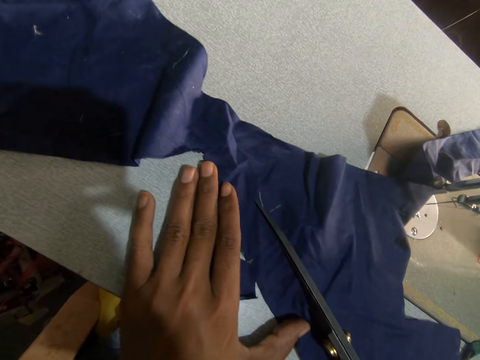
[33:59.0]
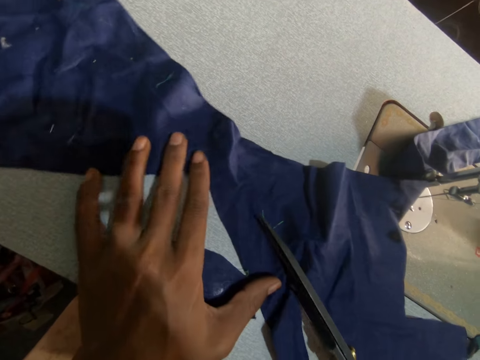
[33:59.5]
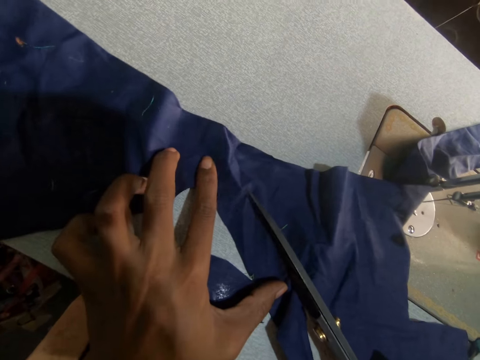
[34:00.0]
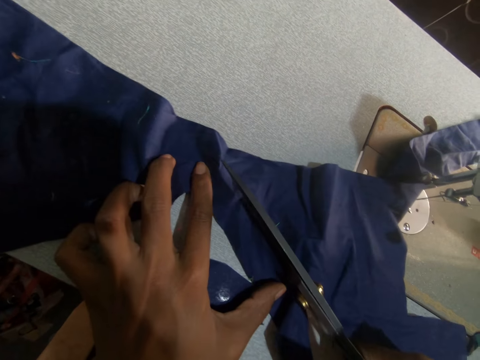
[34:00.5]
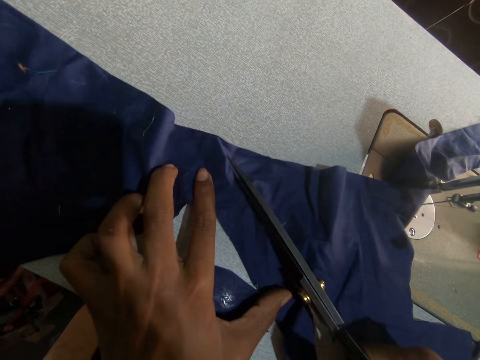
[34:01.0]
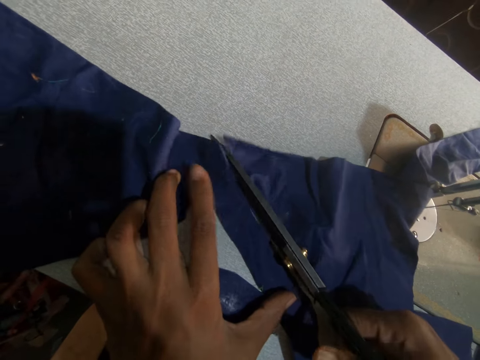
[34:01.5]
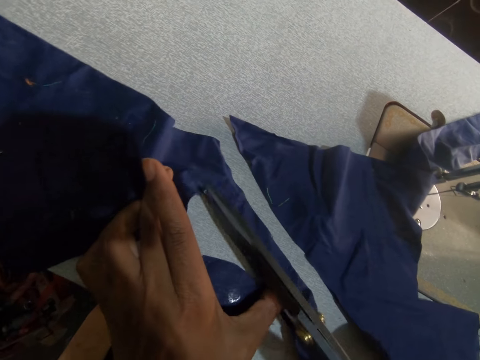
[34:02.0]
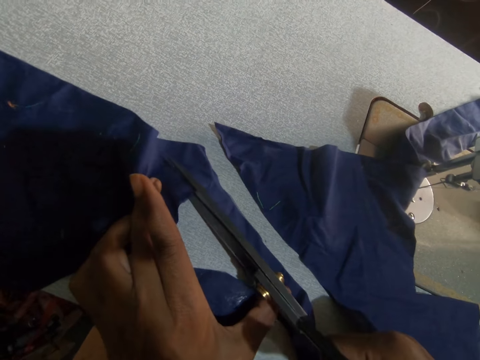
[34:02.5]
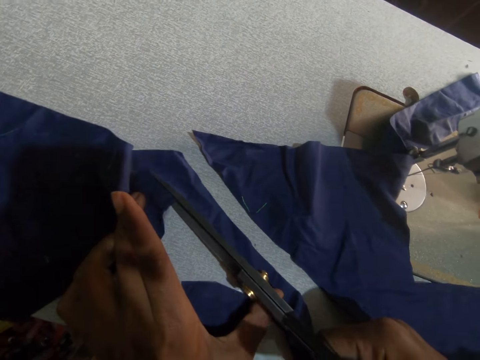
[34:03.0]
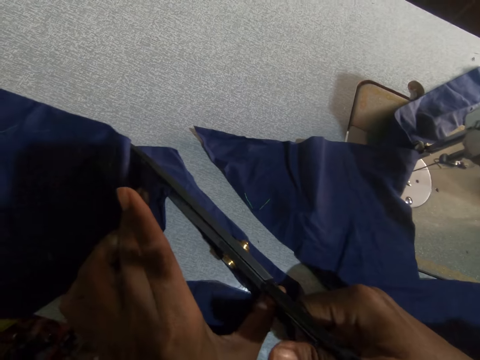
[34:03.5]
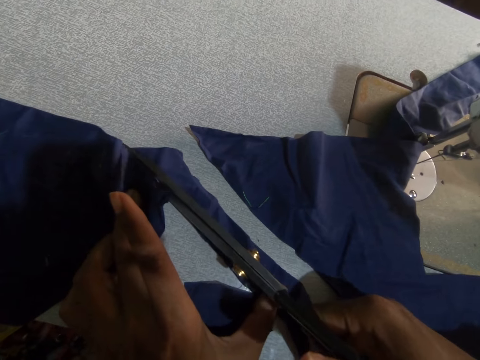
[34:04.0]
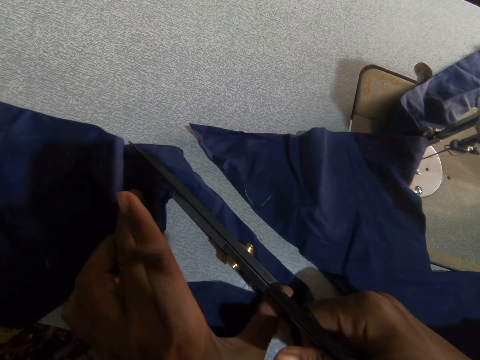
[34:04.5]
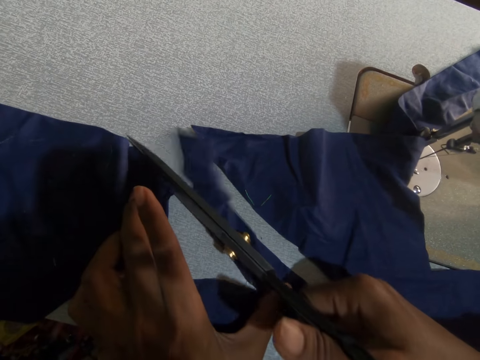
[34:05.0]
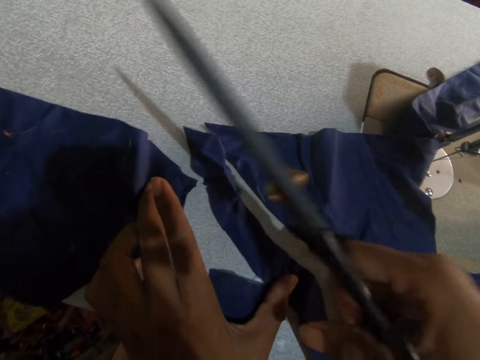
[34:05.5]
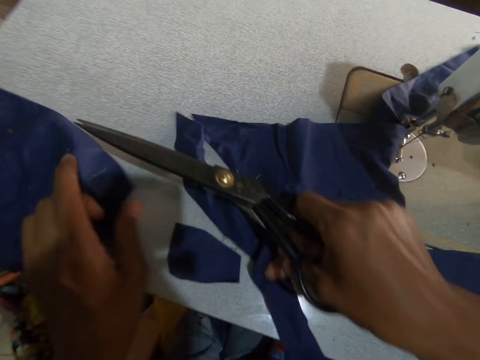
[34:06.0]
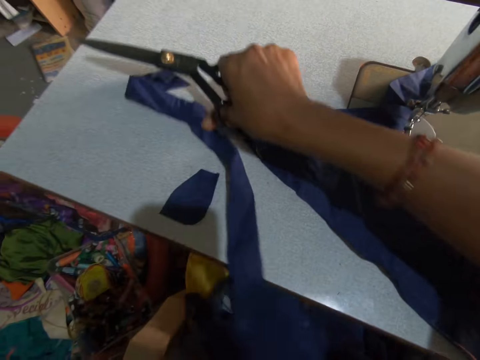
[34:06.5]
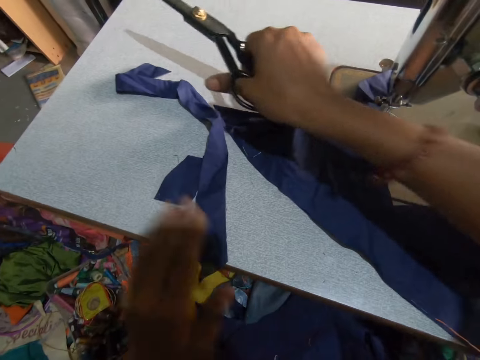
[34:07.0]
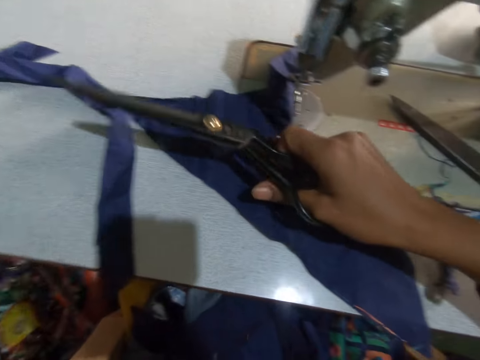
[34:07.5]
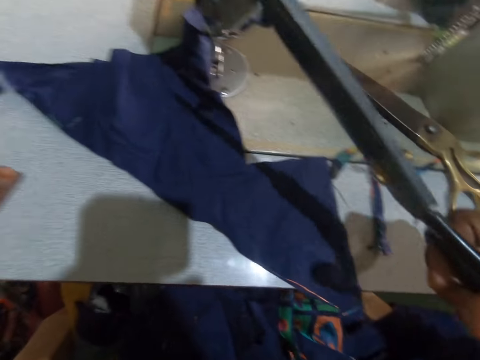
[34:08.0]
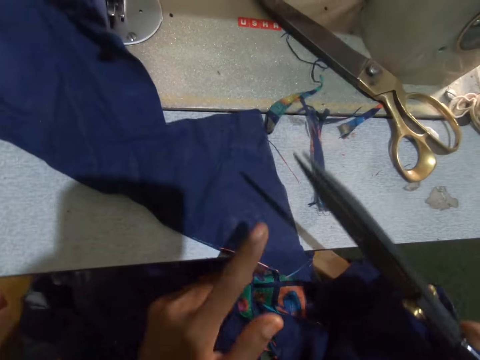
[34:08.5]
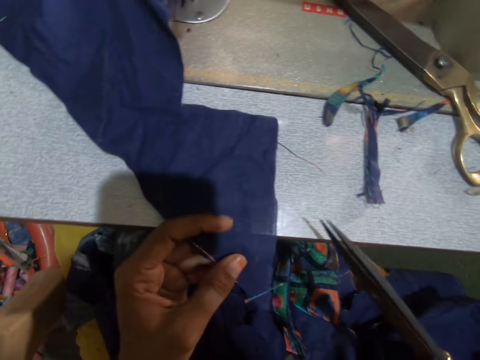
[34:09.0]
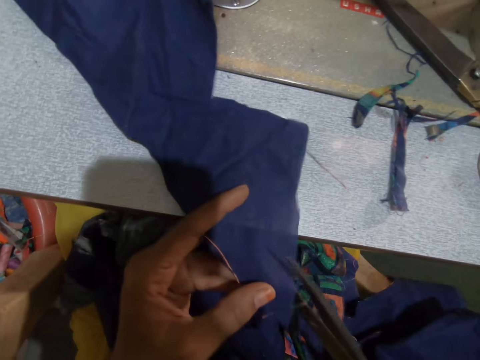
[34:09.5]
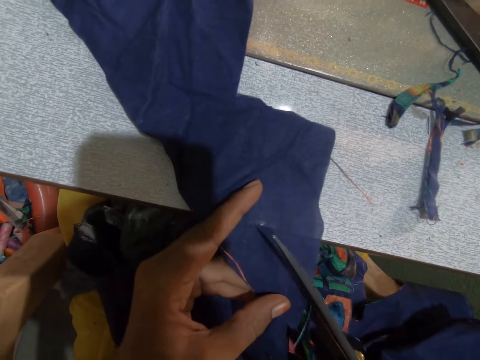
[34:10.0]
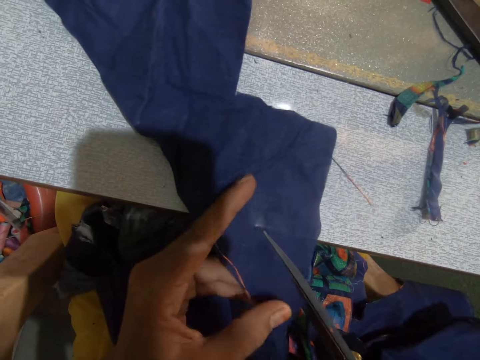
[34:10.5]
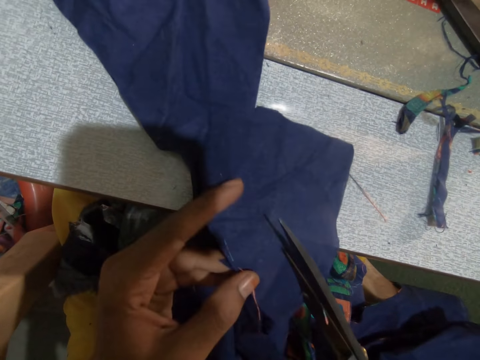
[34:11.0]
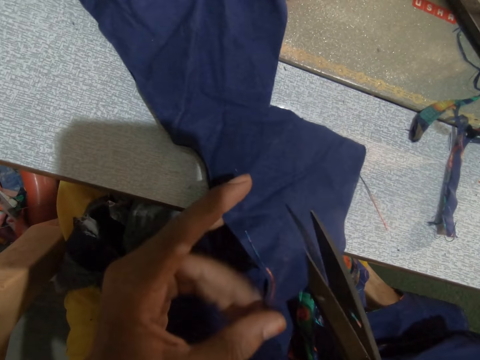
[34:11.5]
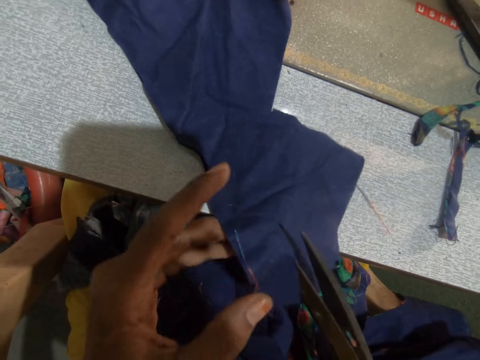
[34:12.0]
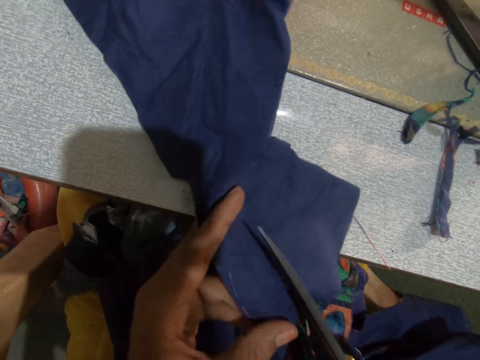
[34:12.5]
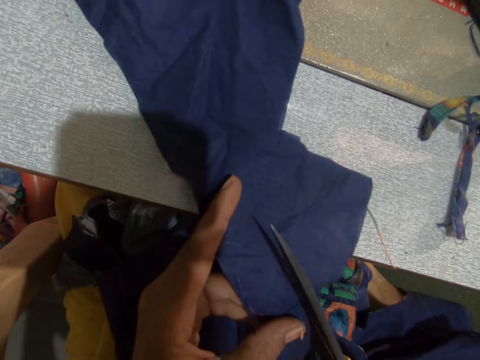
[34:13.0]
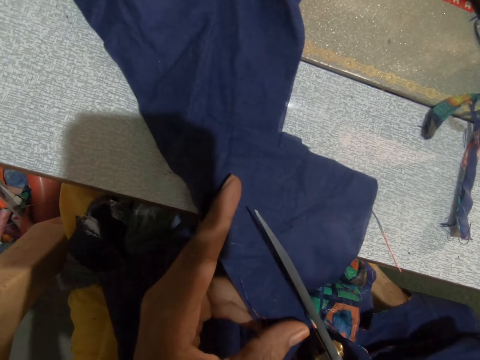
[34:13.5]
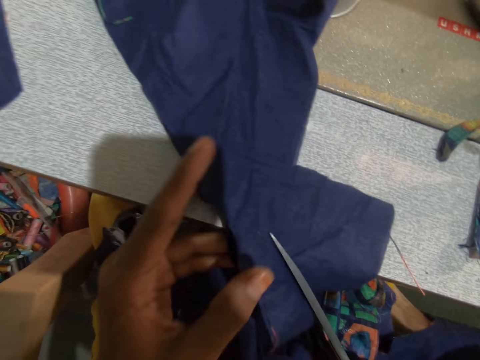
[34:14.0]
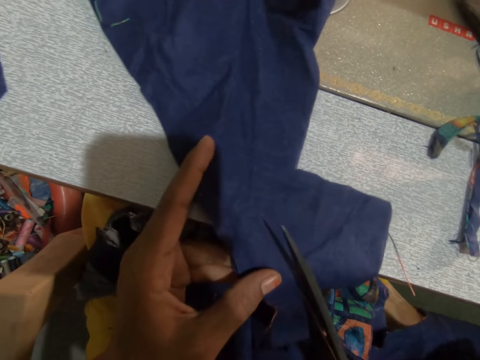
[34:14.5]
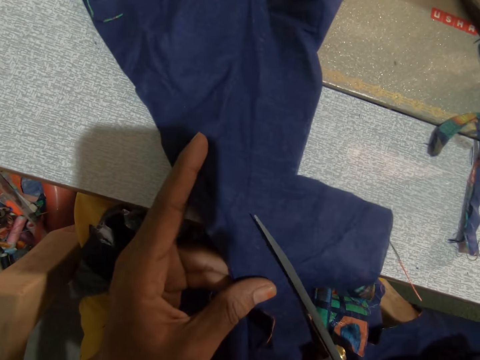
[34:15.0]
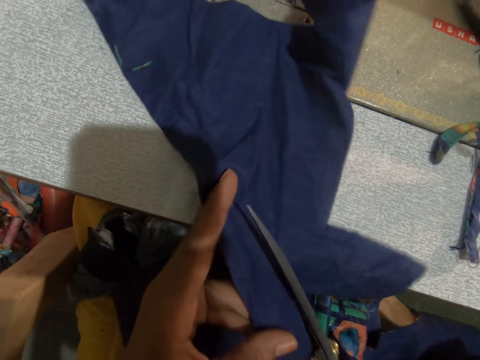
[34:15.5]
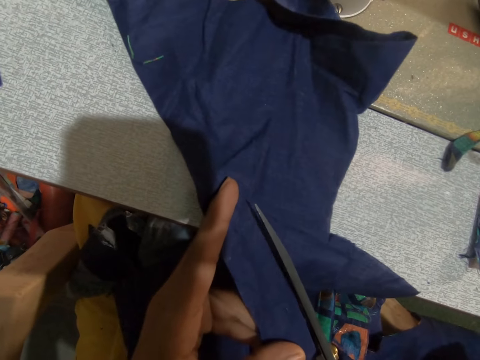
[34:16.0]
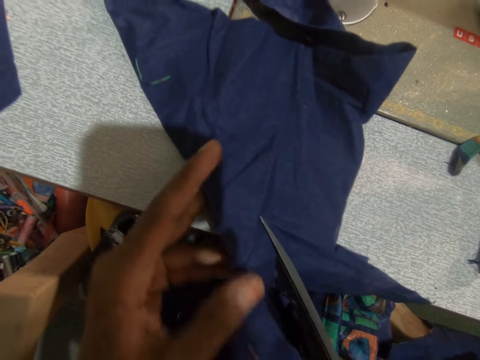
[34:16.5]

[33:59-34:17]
The camera wearer picks up the piece of fabric. They move the fabrics. They drop the piece of fabric. They move the fabric. They hold the fabric. They cut the fabric with the scissors. They touch the fabric. They hold the fabric. They cut the fabric.

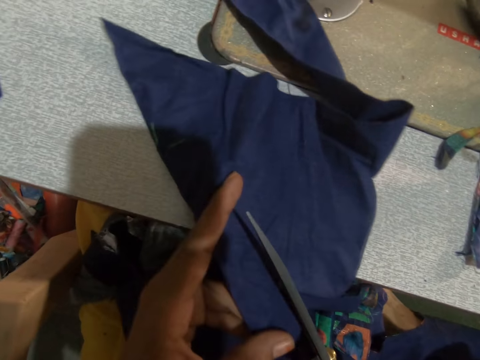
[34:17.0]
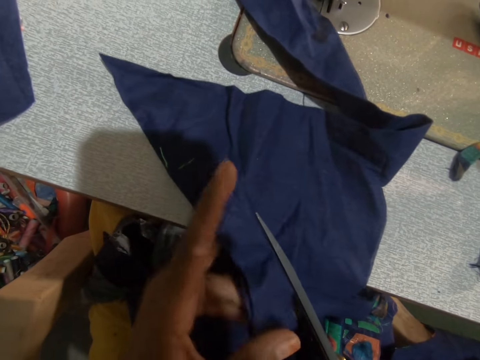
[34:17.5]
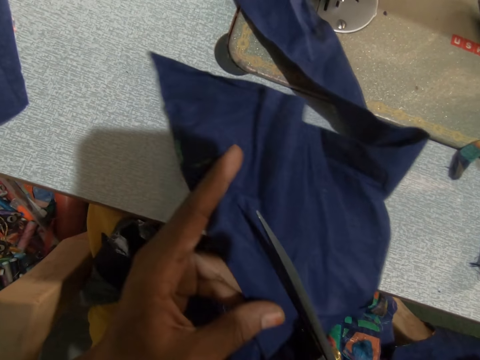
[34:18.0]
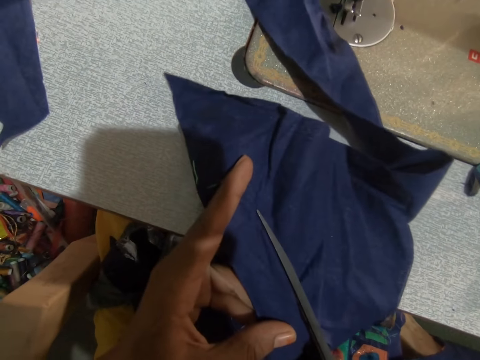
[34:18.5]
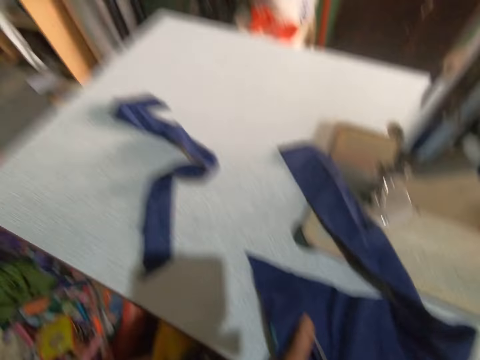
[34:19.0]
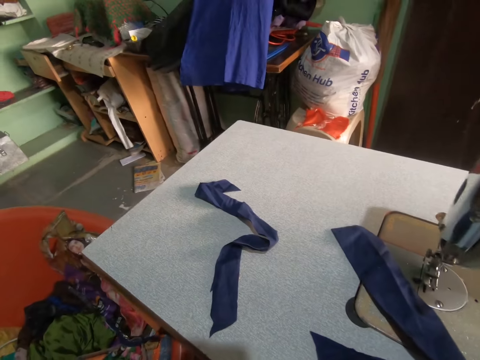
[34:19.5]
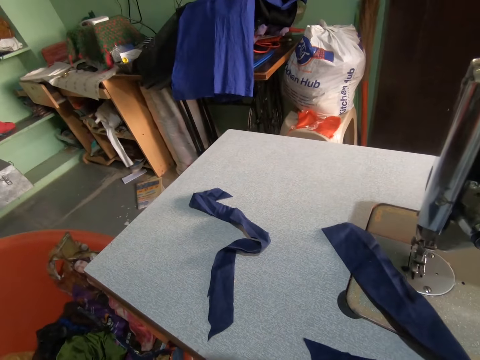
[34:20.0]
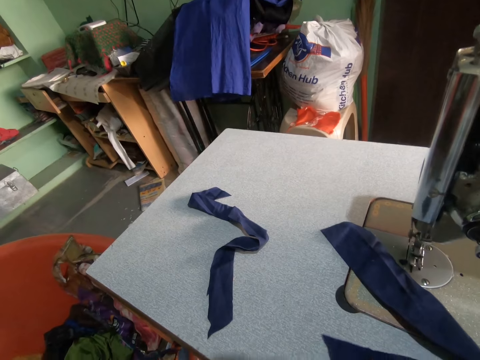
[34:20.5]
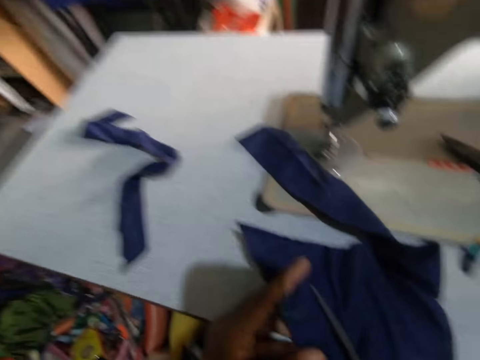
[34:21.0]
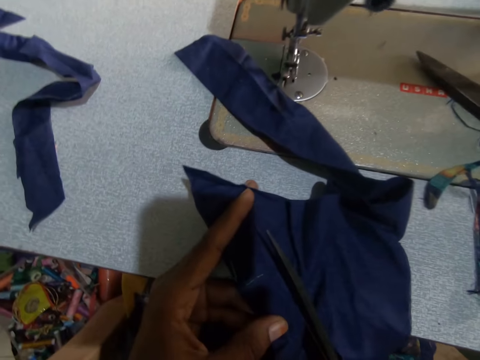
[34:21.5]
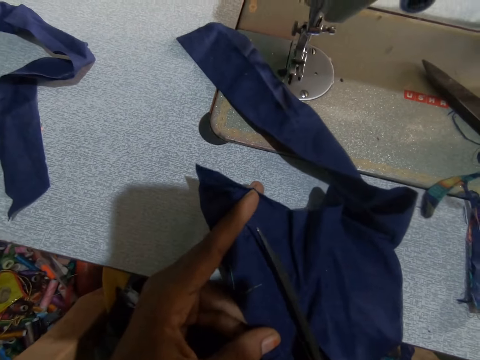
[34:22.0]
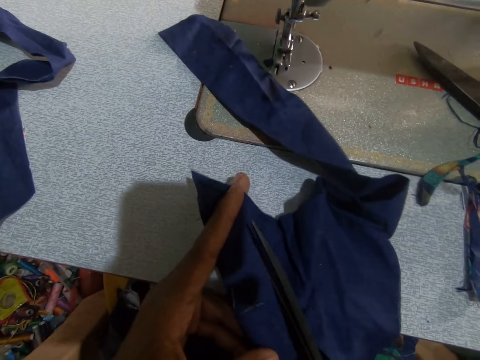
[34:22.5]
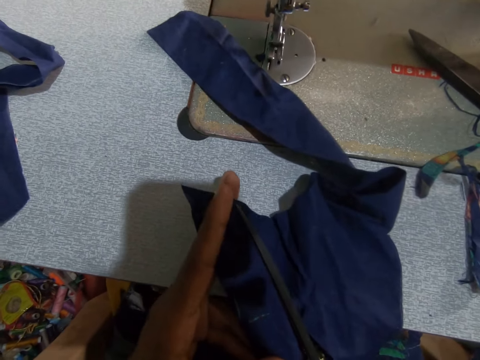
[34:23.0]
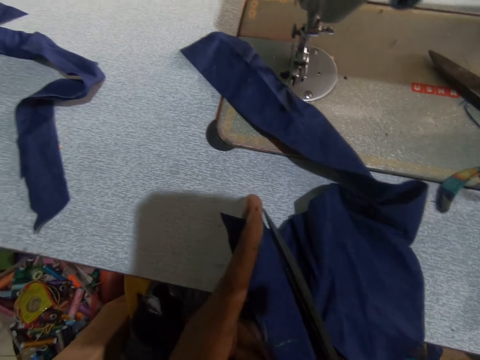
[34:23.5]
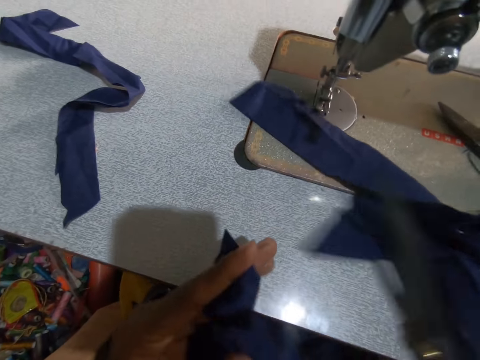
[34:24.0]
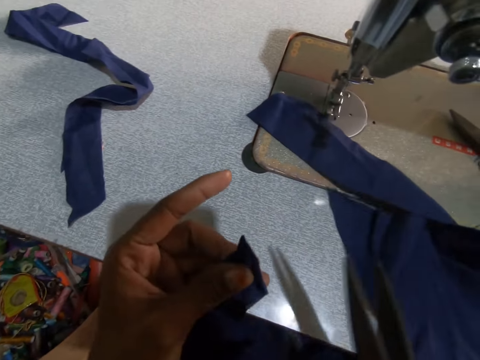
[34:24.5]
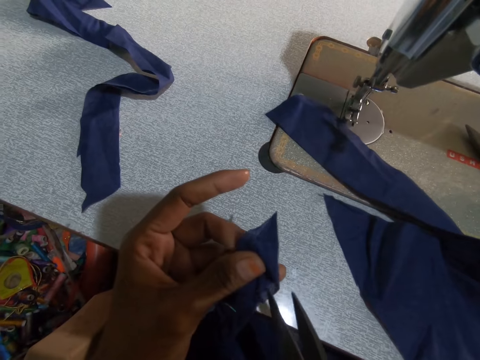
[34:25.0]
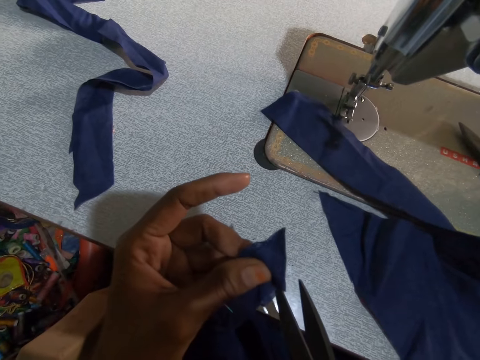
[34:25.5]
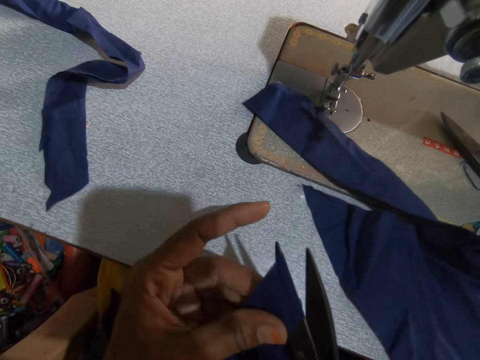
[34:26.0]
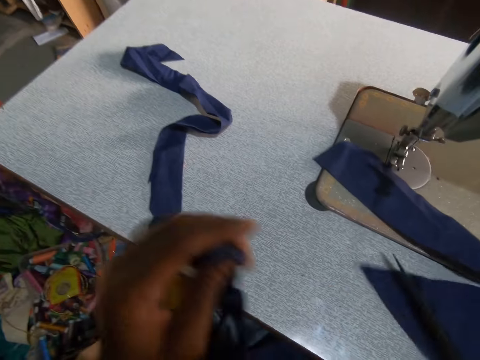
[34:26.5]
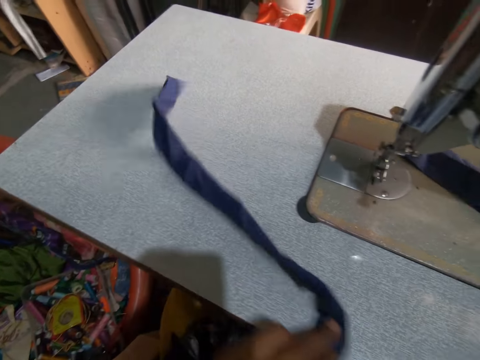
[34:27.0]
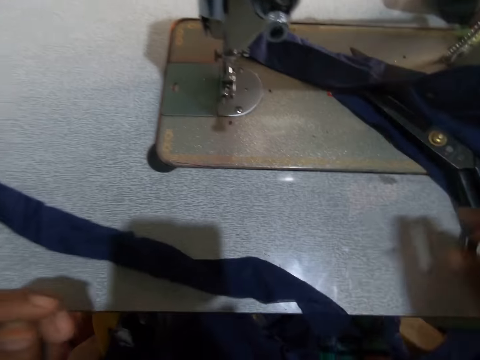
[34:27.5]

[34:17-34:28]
The camera wearer moves the fabric with the scissors. They hold the fabric. They cut the small piece of fabric with the scissors. They move the fabric. They drop the scissors on the sewing machine table.
